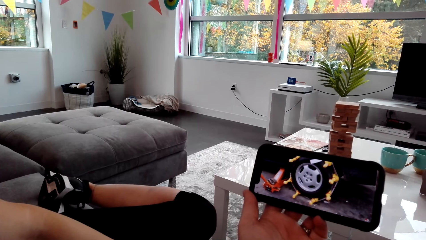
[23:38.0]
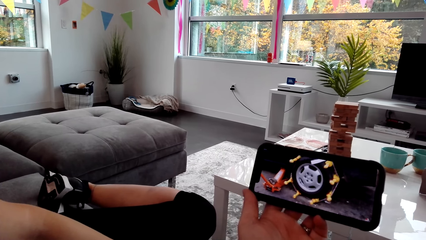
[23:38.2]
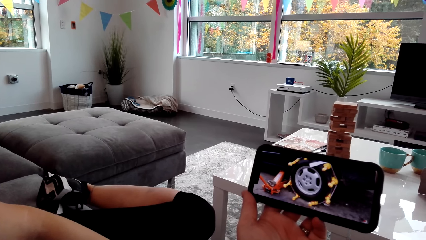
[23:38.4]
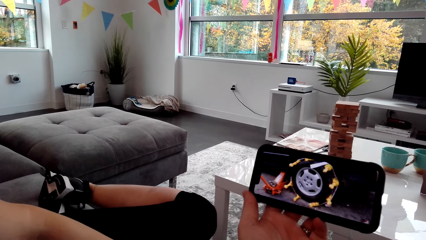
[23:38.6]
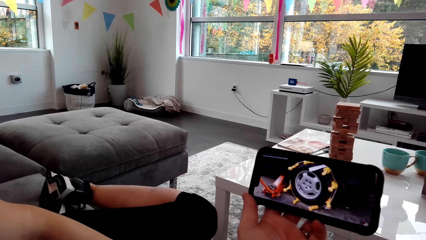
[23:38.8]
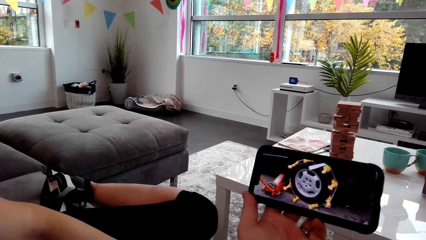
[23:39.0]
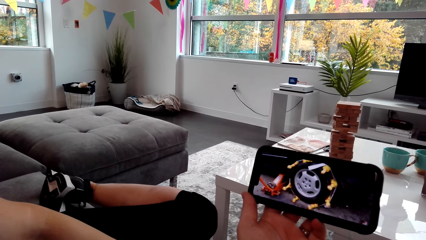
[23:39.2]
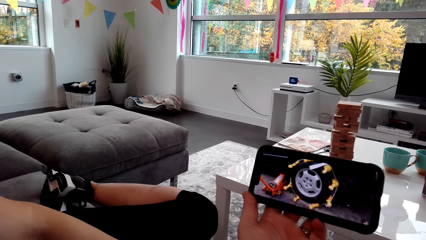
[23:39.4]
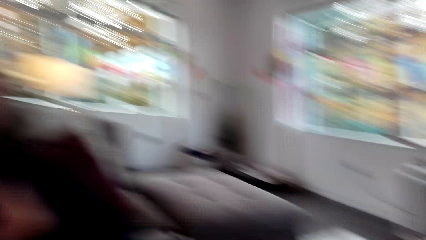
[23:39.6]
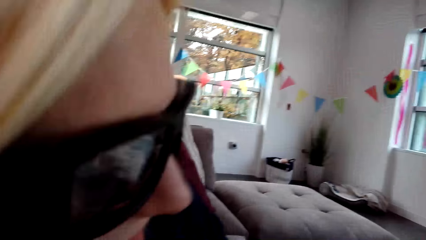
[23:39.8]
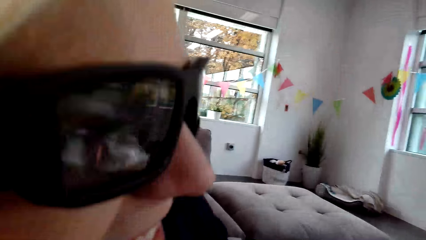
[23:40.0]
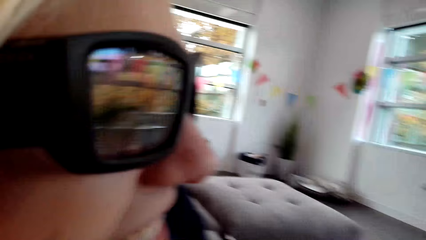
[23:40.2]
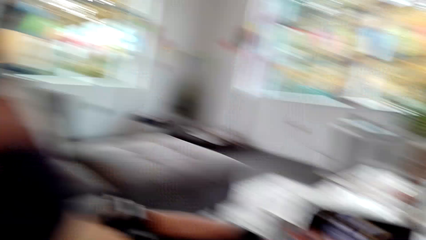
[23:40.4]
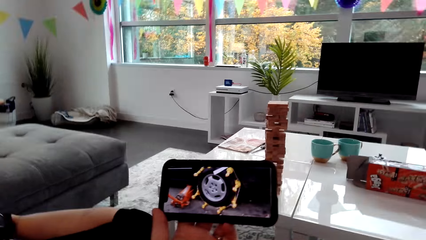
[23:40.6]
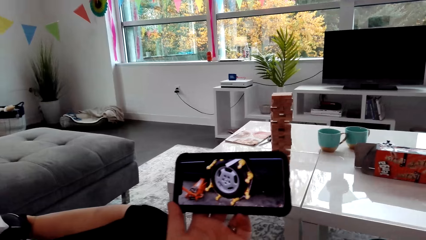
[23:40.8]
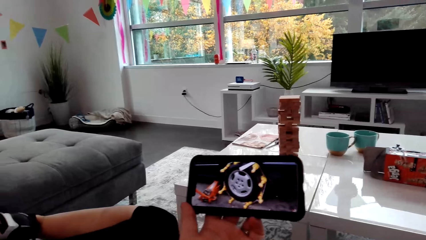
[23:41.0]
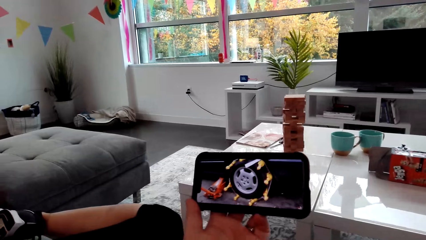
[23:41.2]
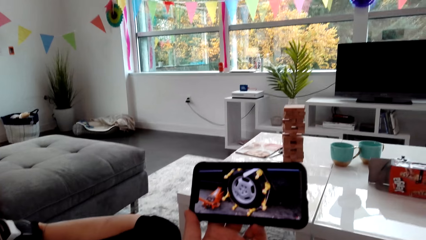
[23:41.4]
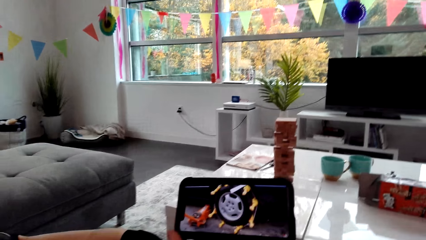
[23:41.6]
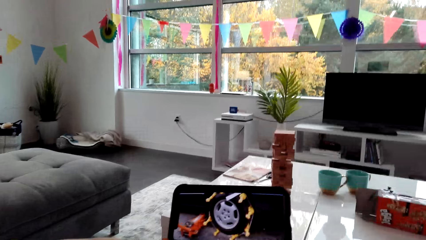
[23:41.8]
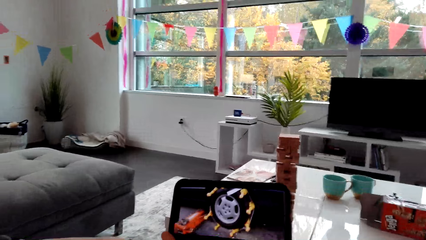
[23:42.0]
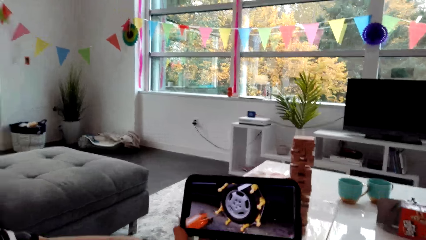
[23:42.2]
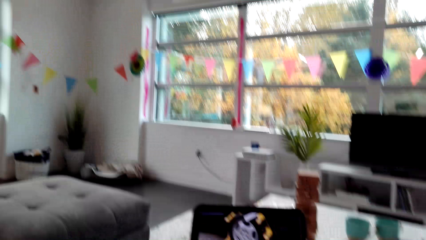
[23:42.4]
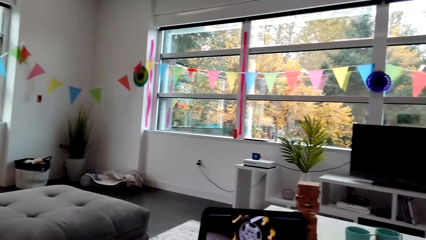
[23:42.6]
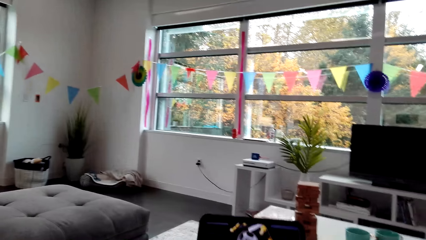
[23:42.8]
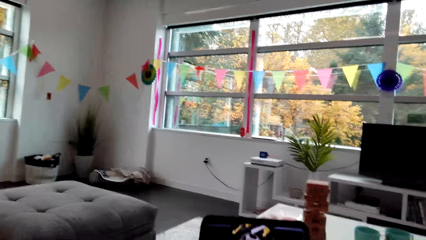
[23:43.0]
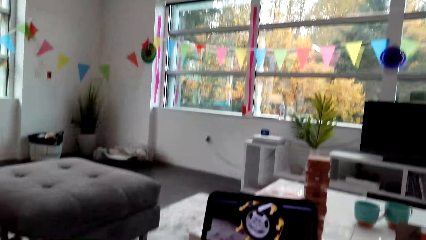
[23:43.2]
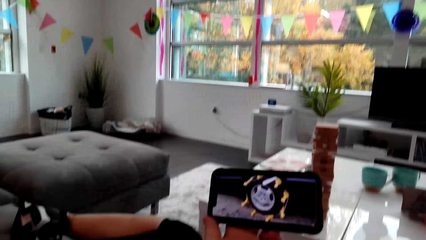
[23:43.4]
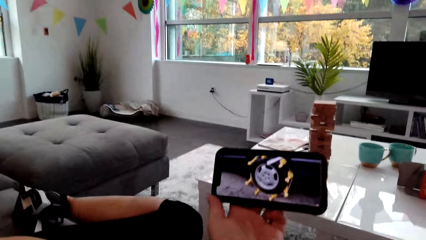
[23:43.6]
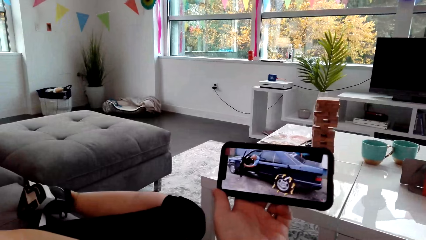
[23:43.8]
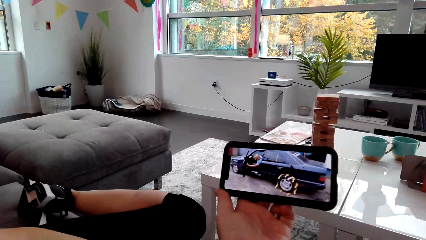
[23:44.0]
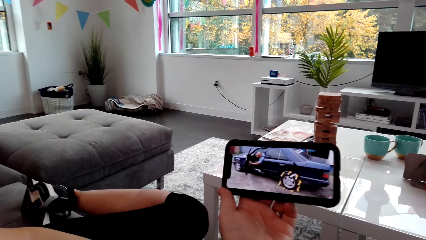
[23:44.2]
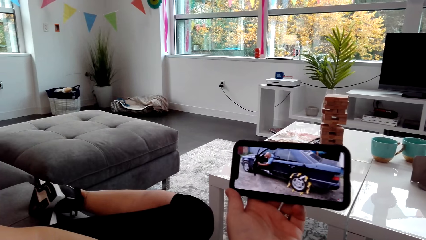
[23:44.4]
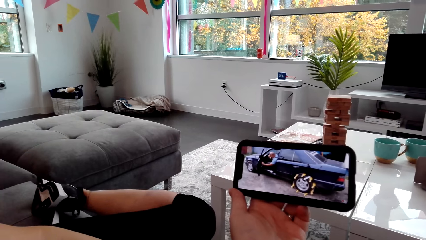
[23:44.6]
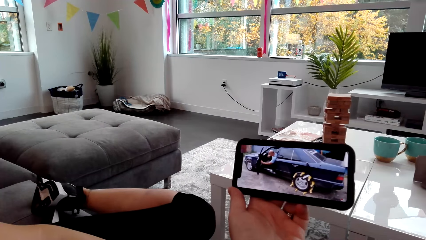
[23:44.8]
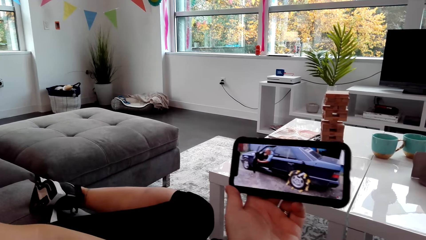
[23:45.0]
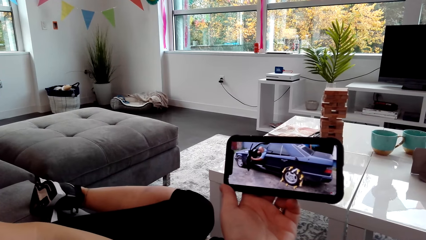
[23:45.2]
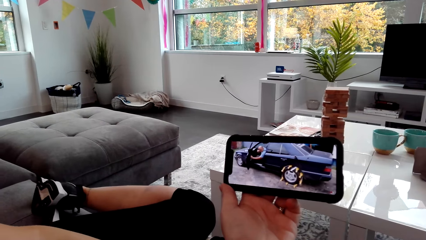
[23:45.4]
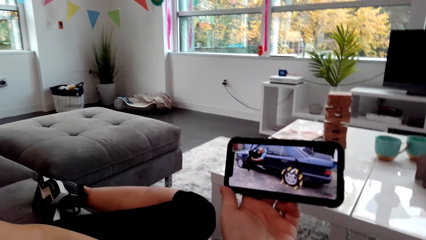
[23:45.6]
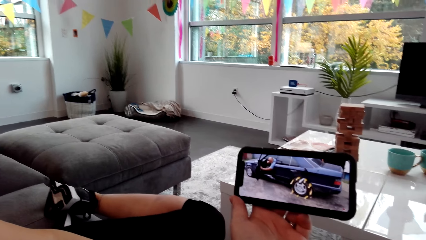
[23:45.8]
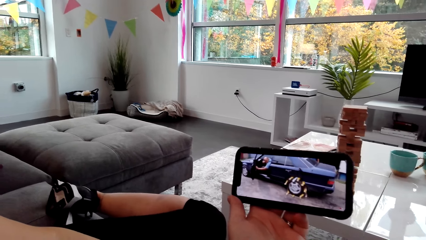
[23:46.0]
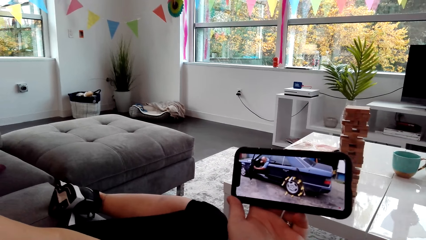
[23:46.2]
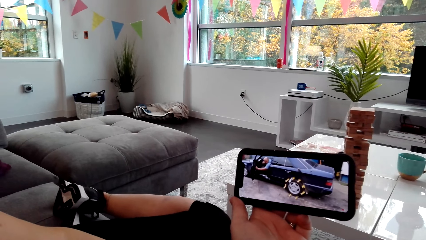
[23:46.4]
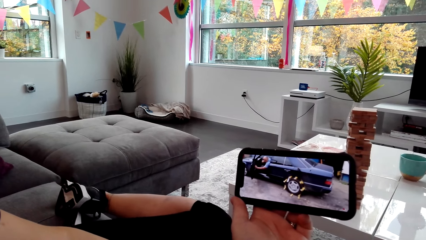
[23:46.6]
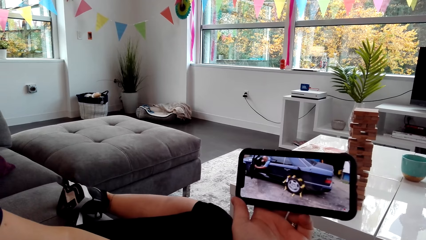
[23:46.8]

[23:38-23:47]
The camera wearer dialogues with a lady. They watch the phone. The lady watches the phone.

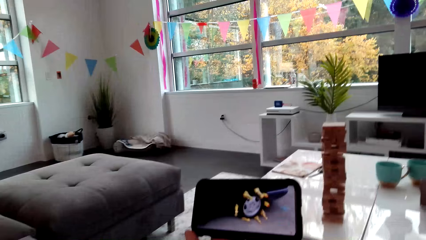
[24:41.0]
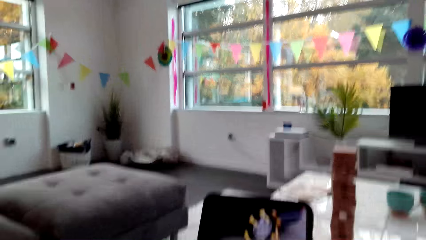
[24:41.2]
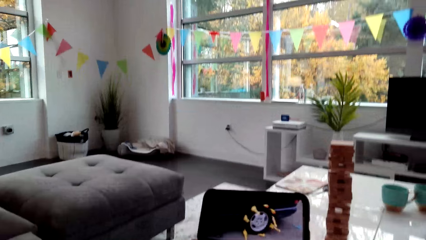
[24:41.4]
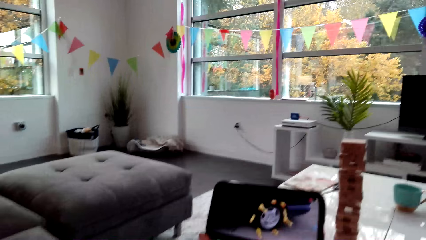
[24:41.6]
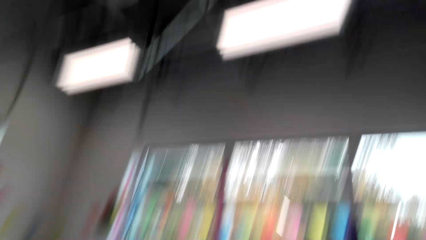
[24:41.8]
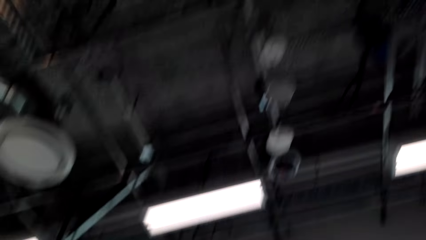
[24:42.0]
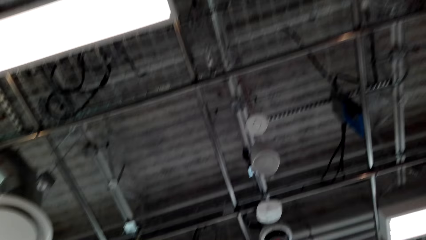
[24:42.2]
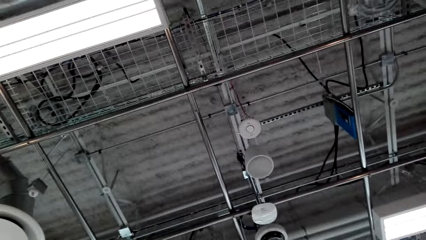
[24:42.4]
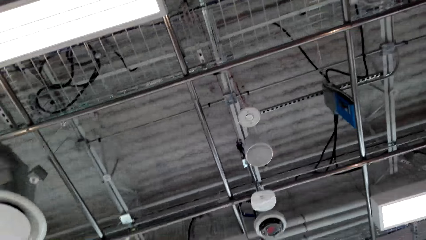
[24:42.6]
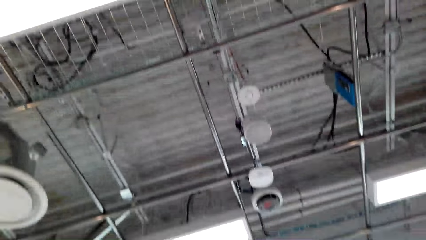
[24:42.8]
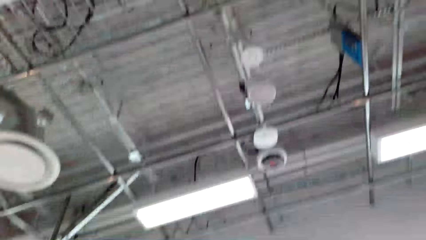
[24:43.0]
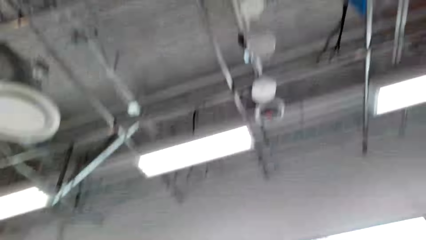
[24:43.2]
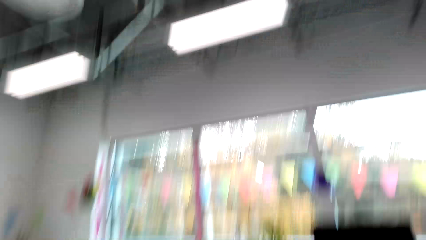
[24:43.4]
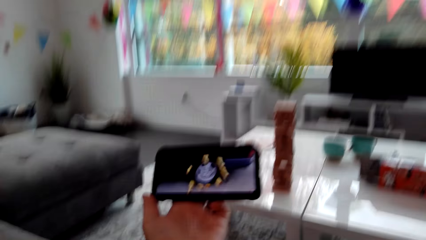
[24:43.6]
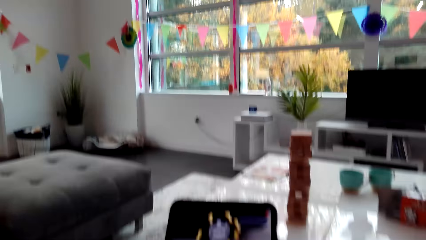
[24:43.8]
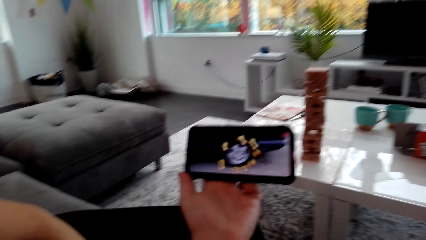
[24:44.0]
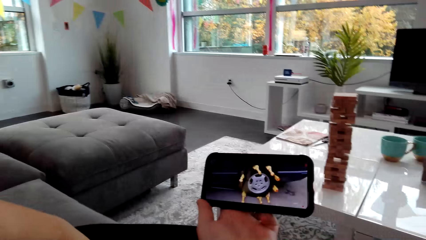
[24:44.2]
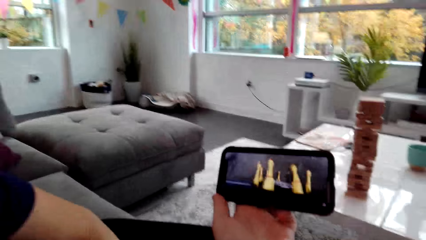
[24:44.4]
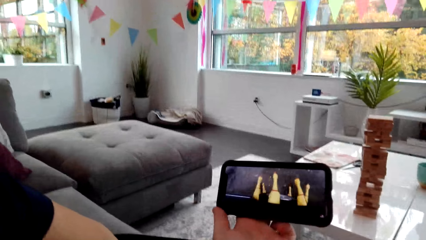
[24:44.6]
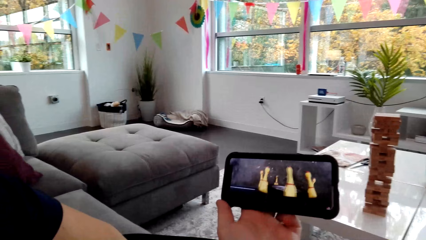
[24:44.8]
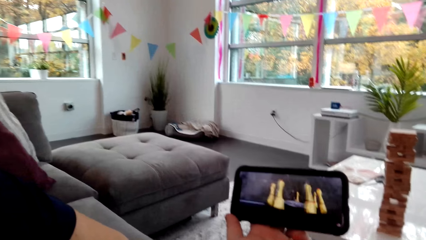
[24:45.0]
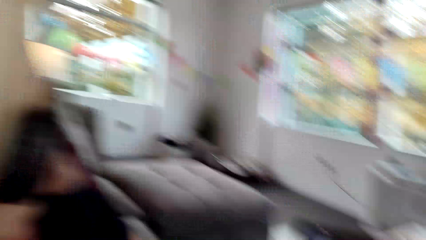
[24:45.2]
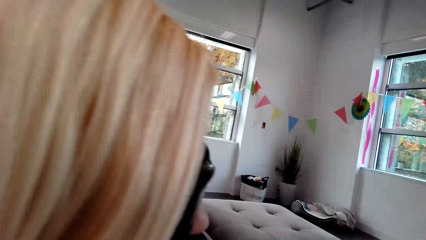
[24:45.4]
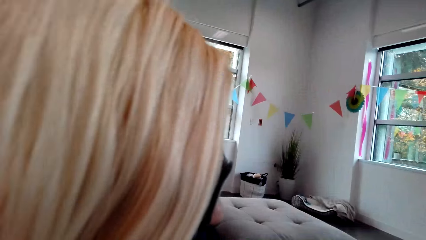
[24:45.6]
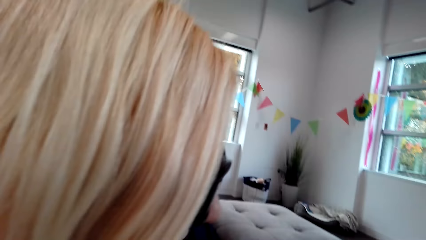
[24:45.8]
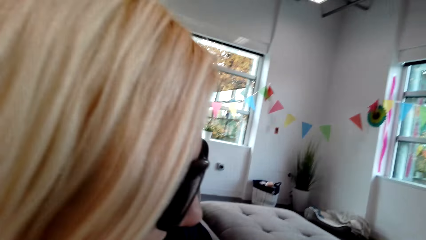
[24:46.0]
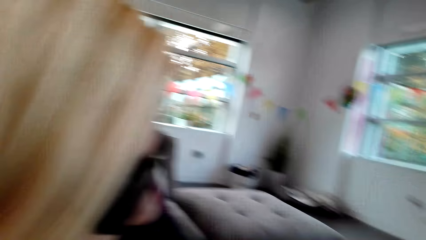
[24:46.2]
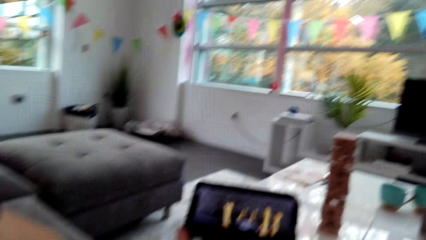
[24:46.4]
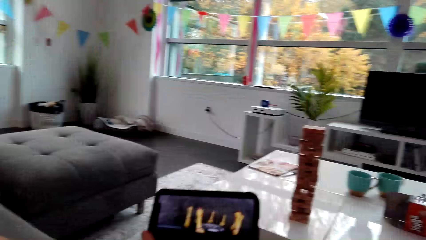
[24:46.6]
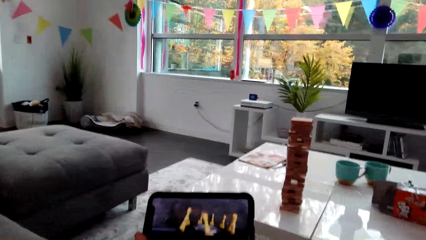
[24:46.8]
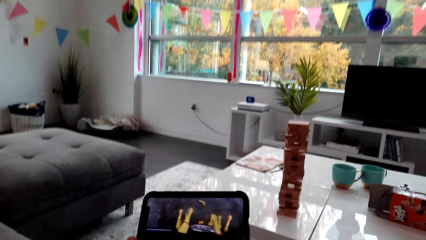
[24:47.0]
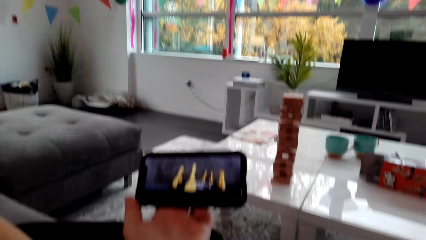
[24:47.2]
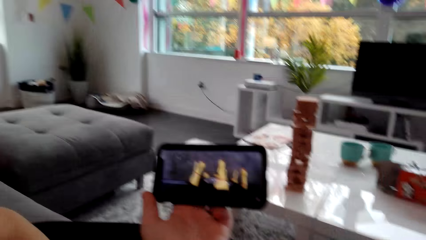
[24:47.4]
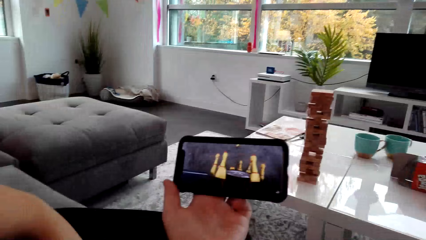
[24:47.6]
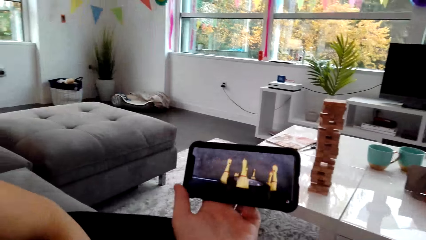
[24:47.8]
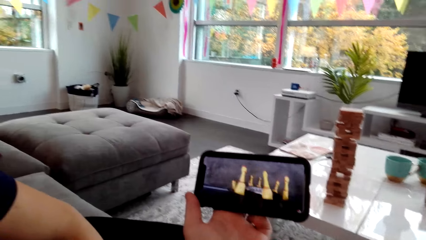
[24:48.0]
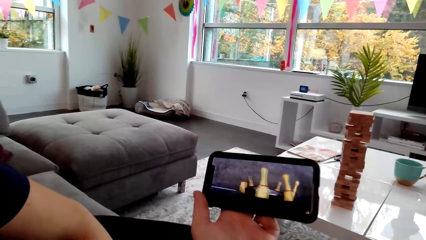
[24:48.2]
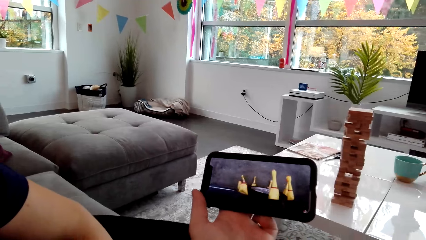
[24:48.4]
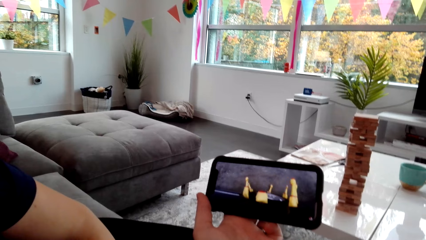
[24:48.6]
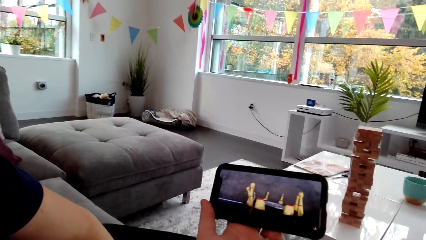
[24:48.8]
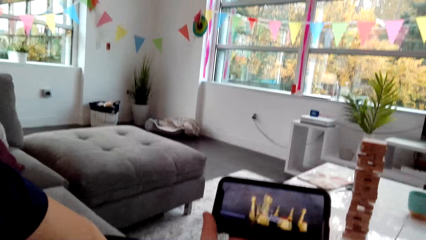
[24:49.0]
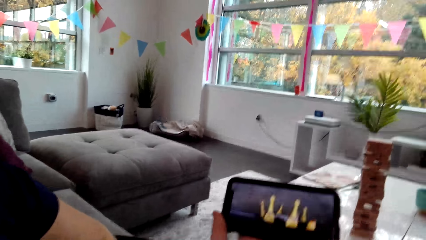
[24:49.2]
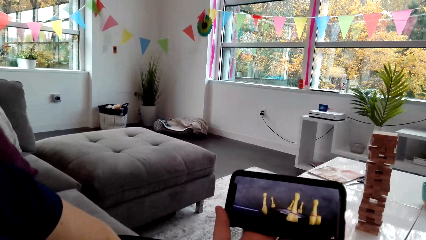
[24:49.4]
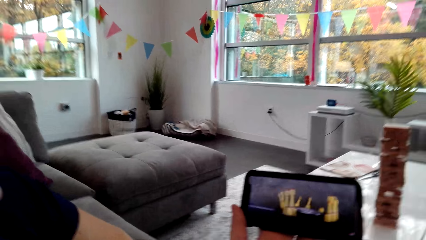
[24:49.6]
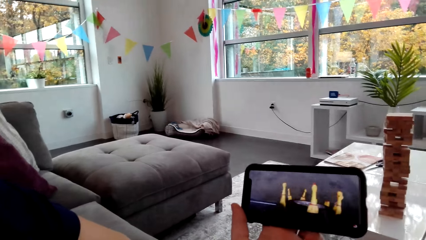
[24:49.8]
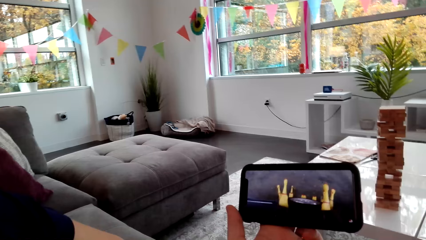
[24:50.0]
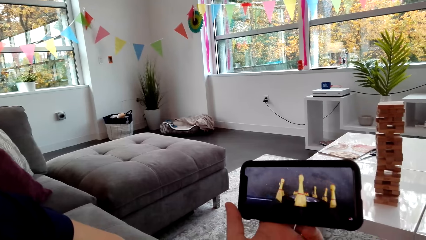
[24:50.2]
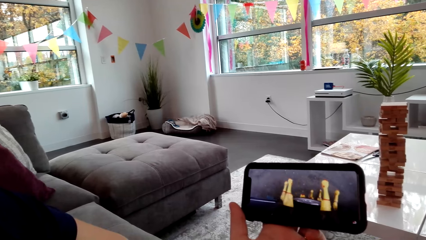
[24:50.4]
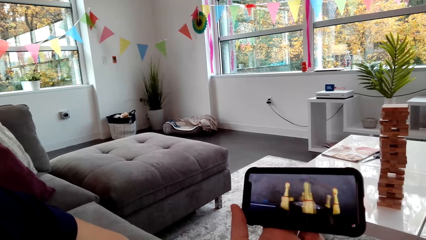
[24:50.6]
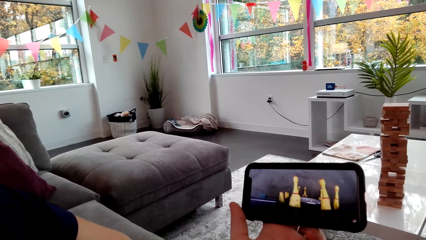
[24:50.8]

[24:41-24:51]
The camera wearer looks at the roof. They watch the phone. A lady watches the phone.
